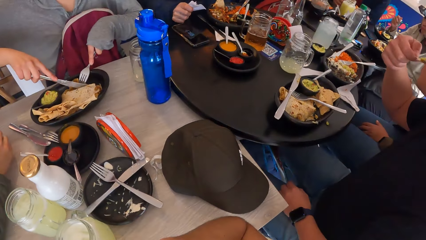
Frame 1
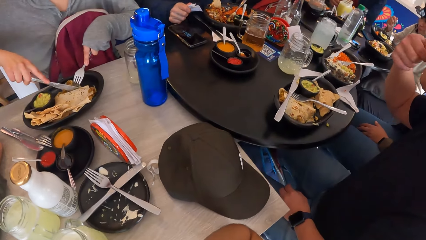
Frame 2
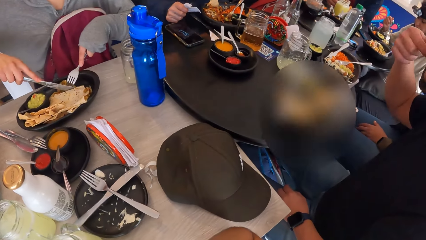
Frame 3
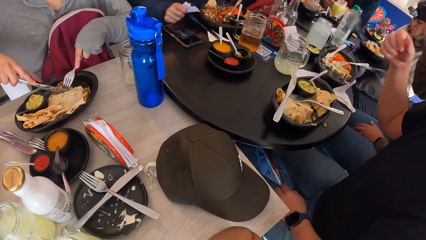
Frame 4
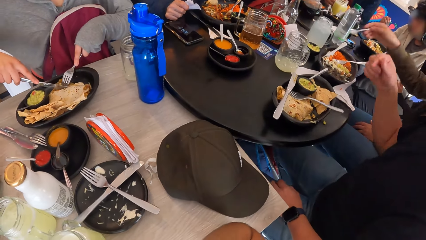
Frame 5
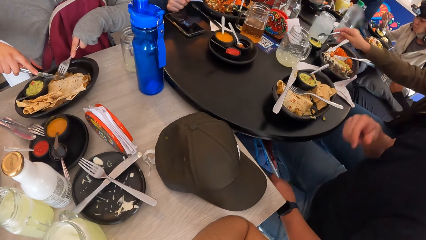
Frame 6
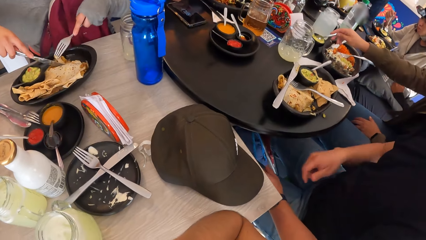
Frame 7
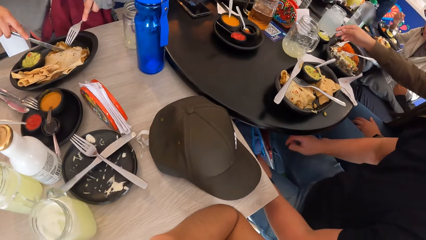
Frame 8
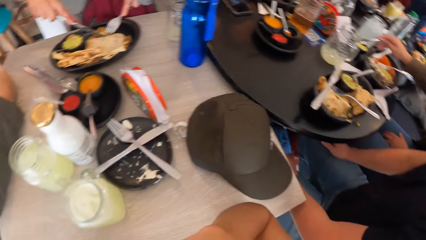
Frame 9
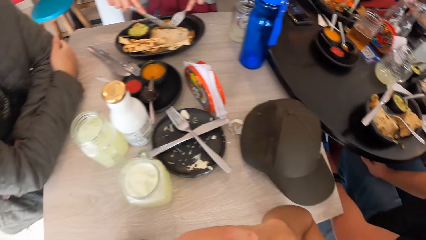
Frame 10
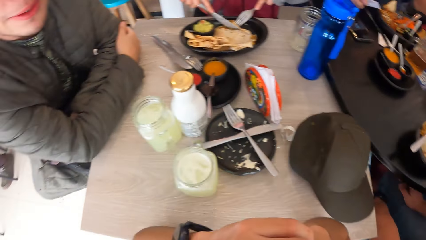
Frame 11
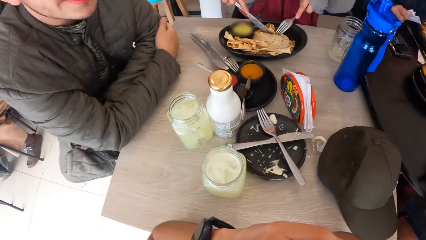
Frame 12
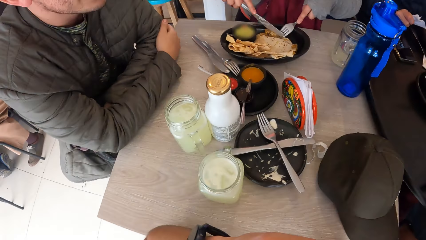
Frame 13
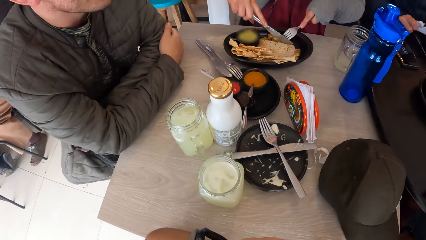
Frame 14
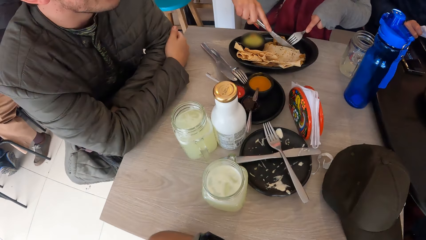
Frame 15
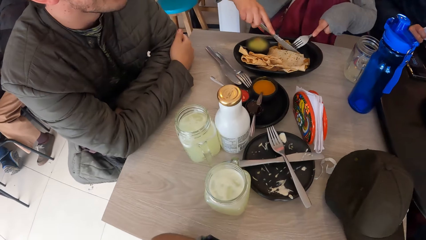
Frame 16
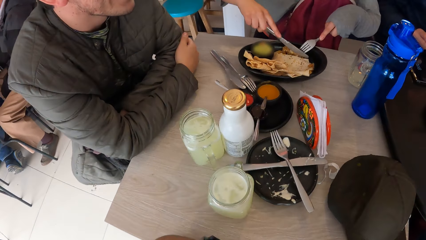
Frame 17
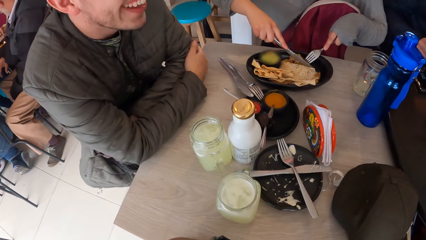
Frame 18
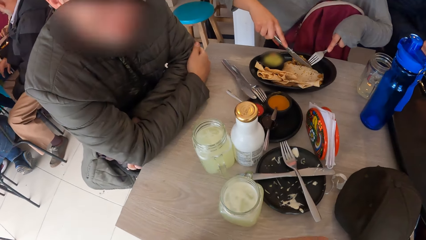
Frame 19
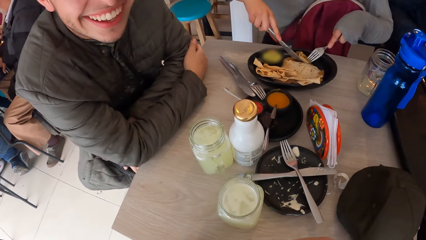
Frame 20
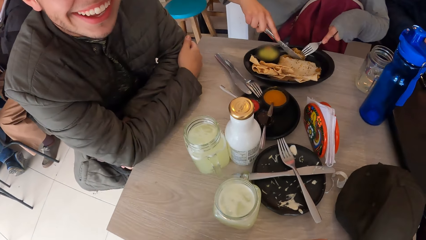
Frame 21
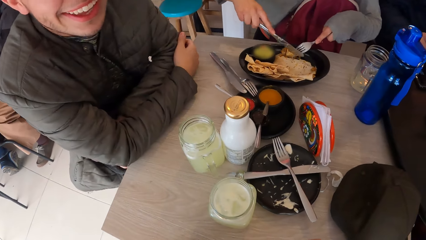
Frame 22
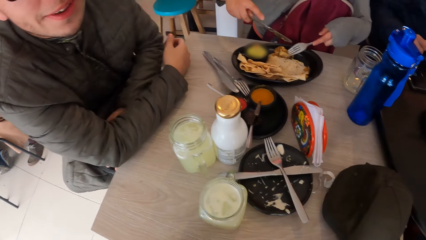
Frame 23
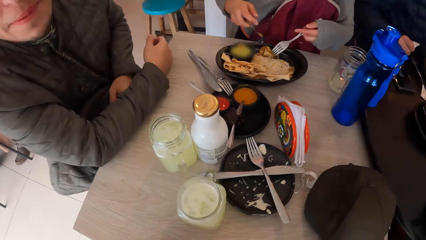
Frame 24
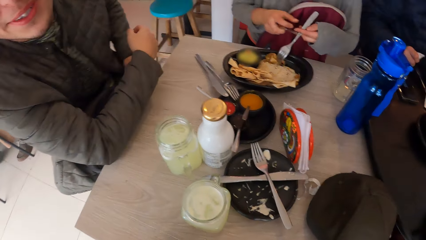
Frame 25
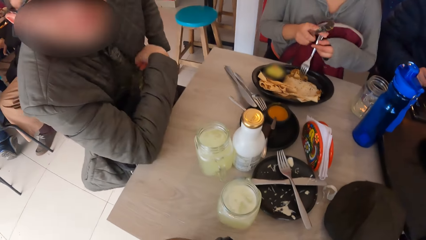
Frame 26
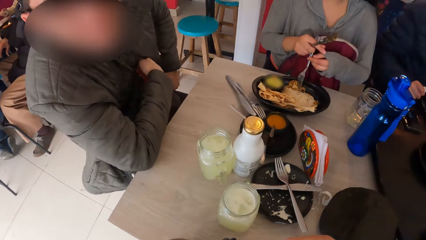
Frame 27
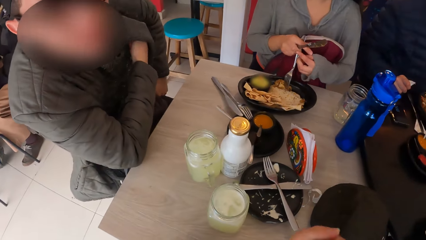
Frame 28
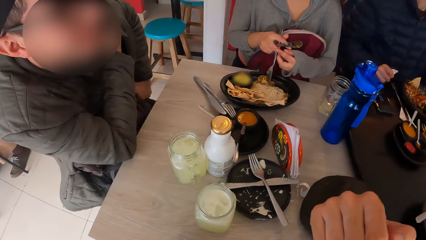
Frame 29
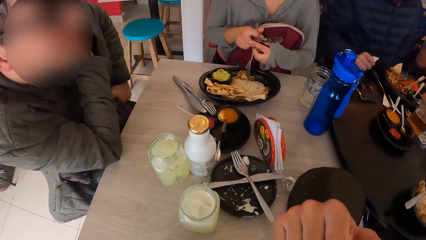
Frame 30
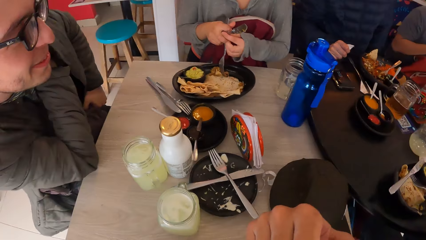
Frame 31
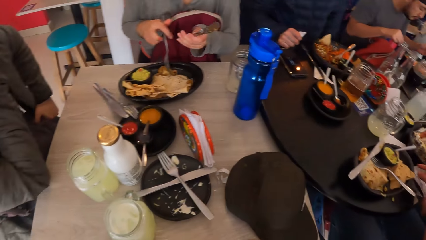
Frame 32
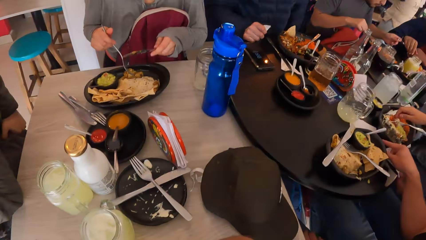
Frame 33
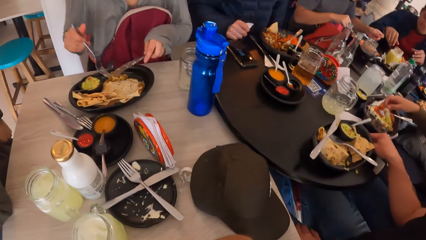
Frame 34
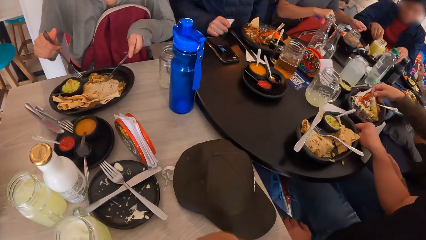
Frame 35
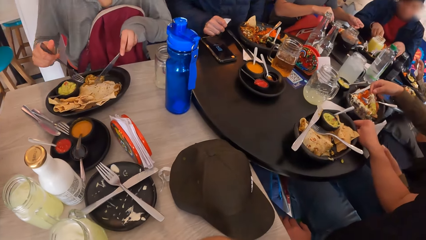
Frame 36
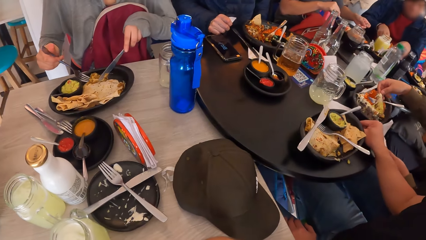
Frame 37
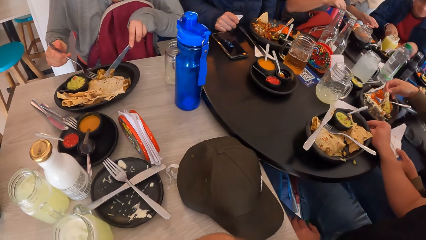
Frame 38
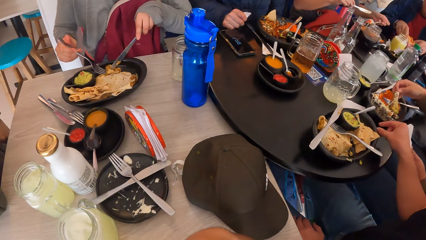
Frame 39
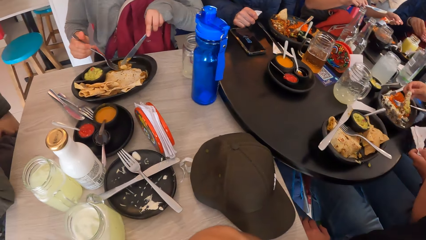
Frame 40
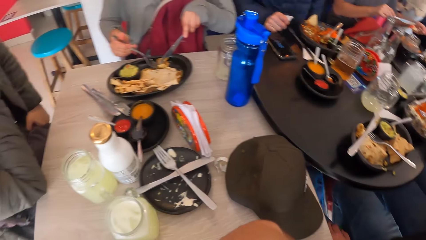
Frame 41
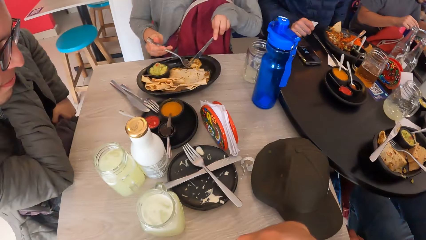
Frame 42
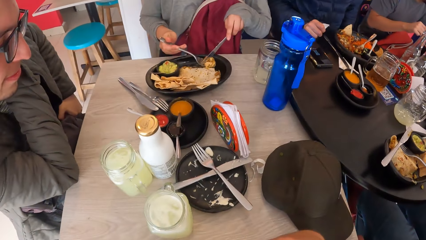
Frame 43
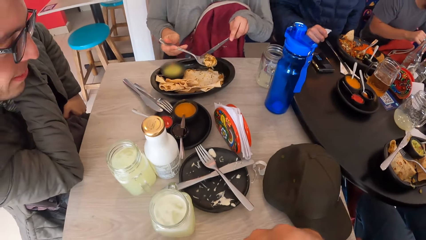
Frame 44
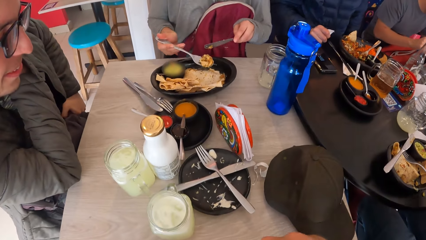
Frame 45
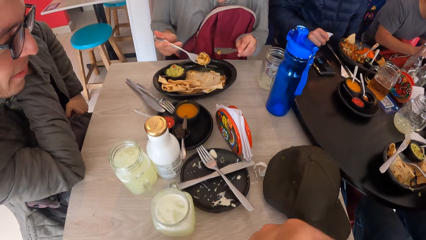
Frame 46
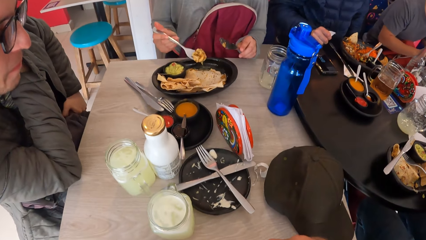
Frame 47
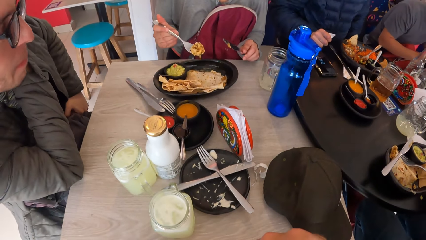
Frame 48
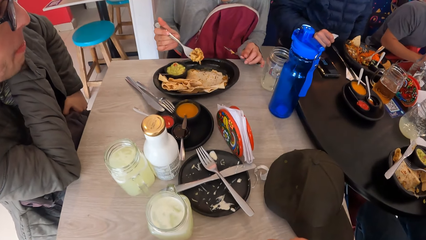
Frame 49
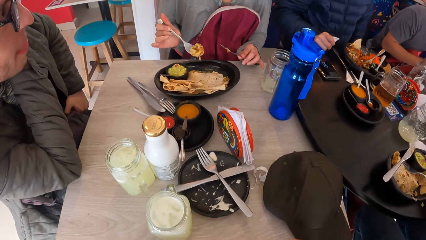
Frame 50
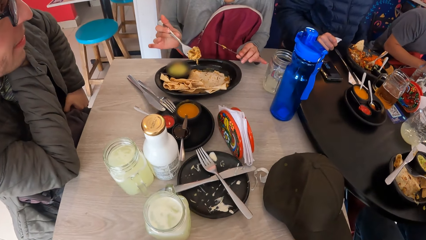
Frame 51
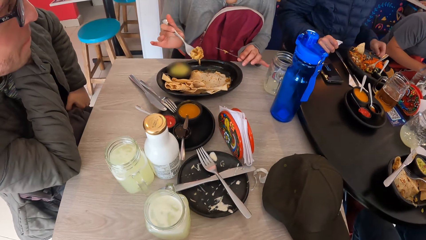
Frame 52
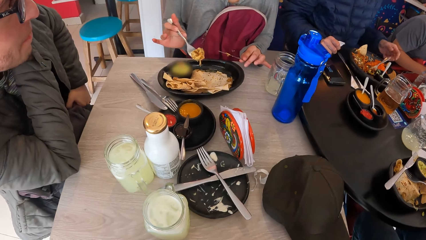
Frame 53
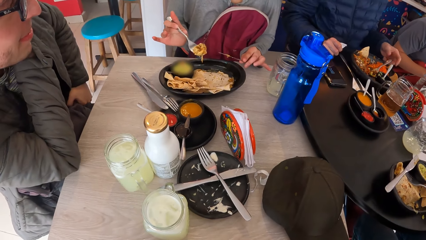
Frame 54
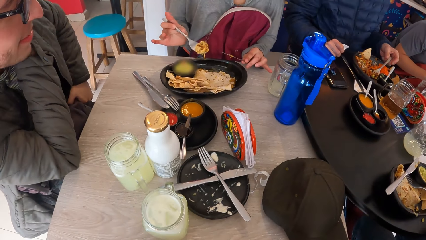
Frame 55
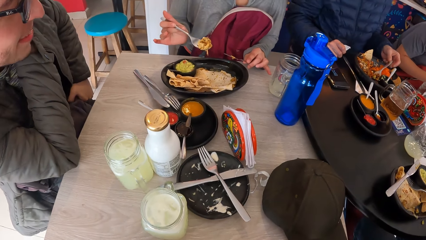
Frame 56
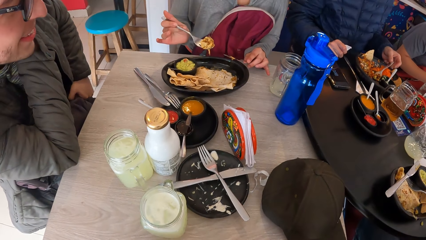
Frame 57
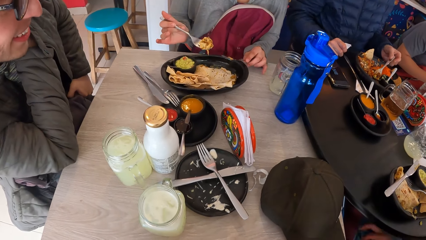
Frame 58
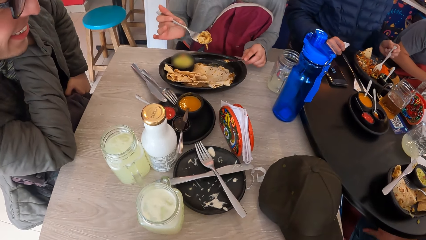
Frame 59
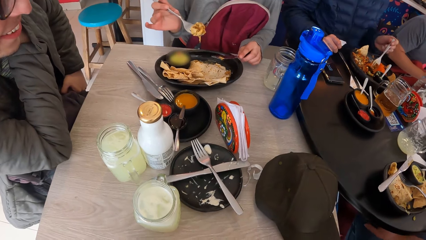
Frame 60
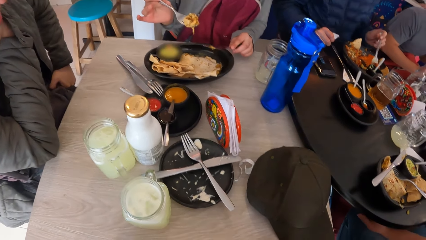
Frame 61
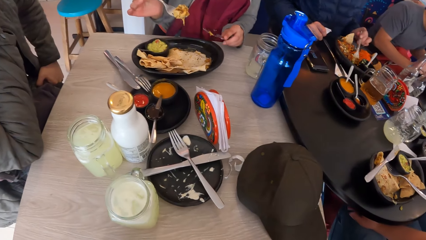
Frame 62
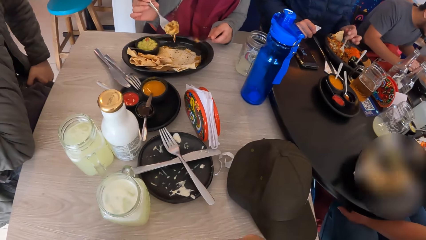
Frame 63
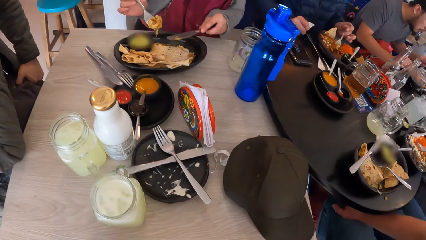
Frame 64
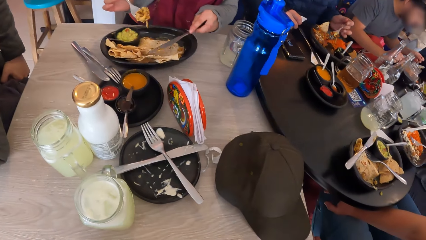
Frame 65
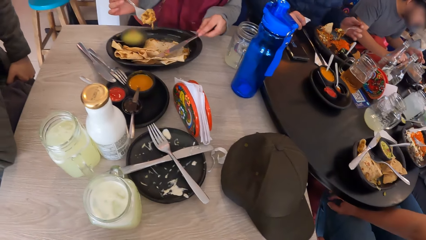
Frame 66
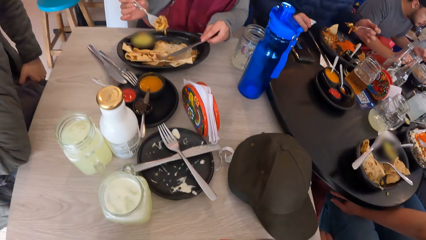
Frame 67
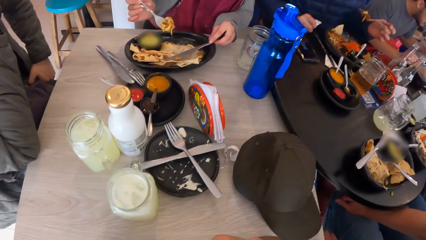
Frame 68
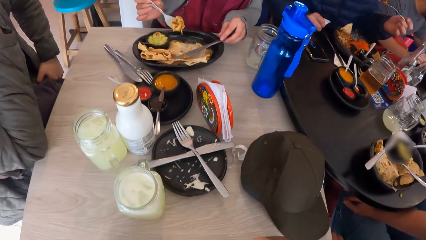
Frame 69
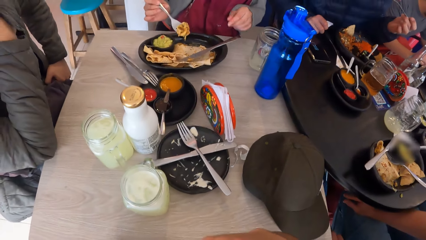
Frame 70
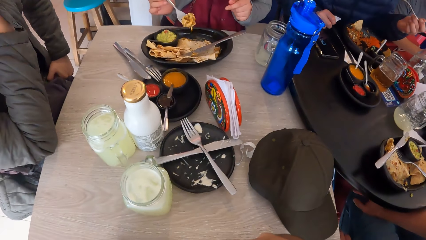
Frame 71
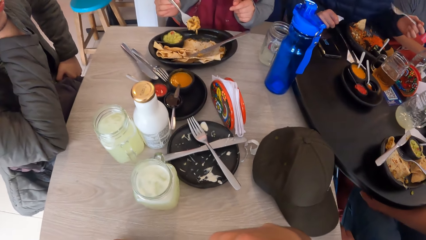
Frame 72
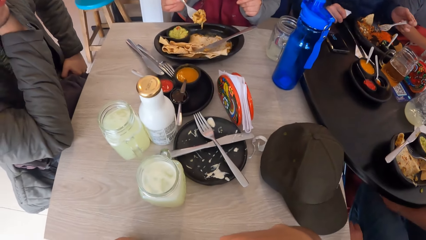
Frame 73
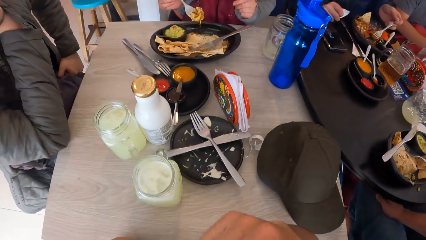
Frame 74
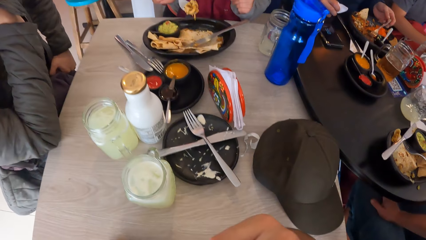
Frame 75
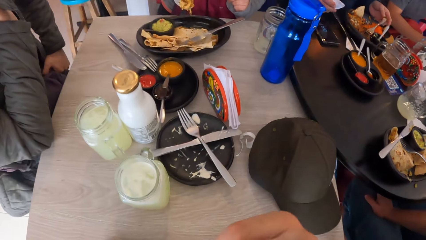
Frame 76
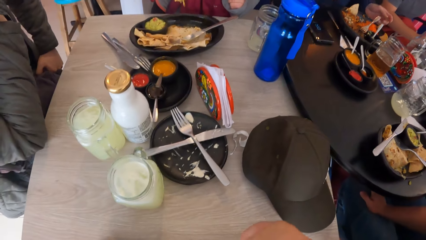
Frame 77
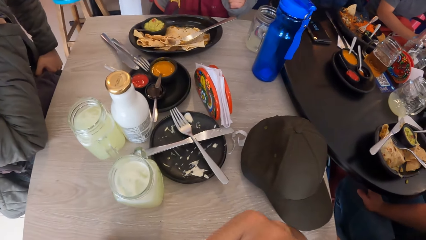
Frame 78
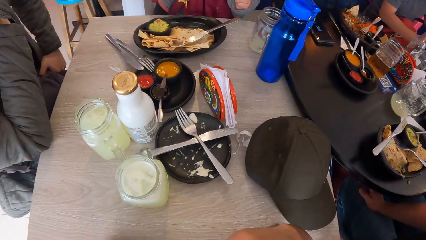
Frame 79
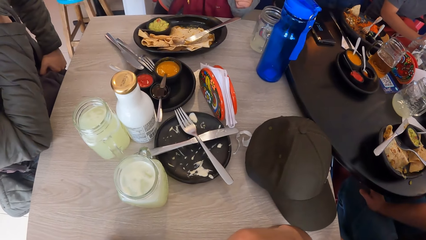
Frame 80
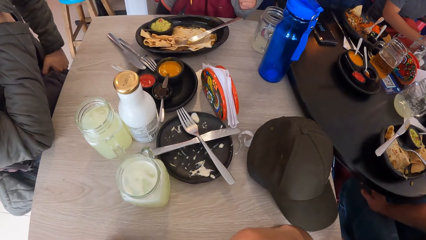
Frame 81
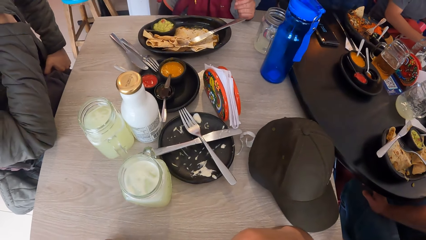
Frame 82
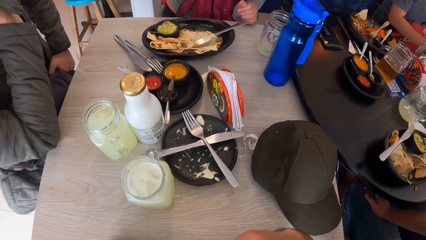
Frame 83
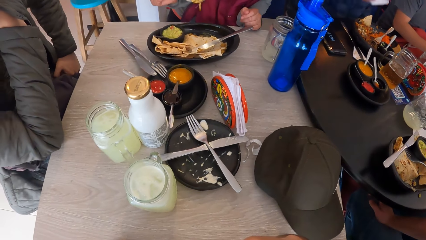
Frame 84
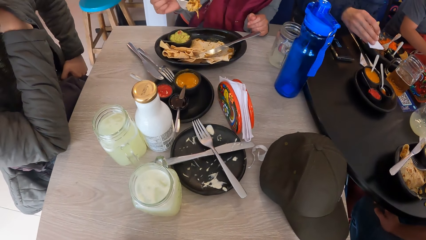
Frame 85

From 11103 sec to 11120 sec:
The camera wearer interacts with a man. The man interacts with the camera wearer. The camera wearer looks around the table. The woman picks a piece of unleavened bread from the plate with the fork in her right hand.
